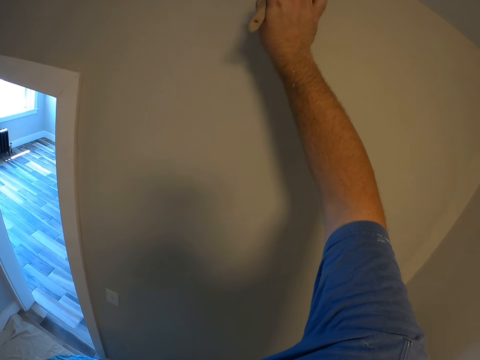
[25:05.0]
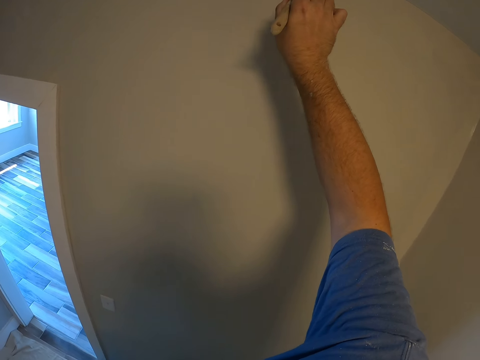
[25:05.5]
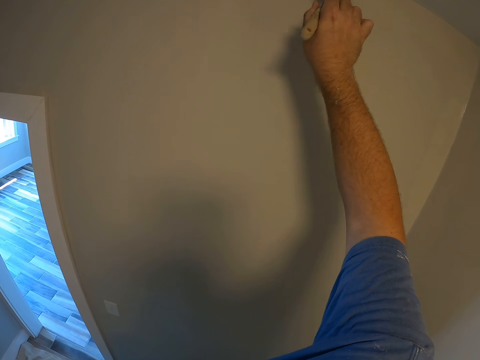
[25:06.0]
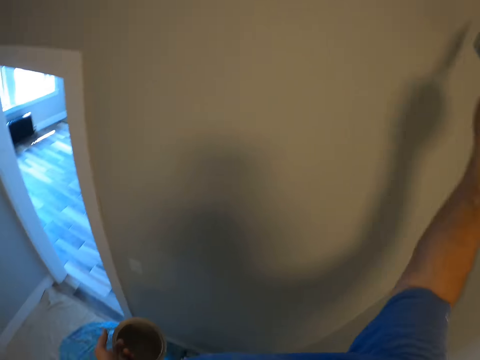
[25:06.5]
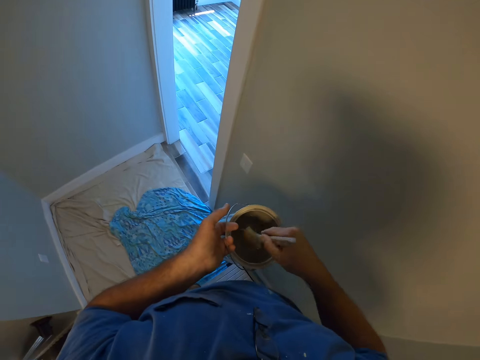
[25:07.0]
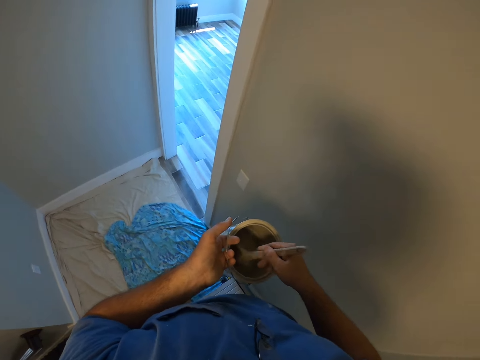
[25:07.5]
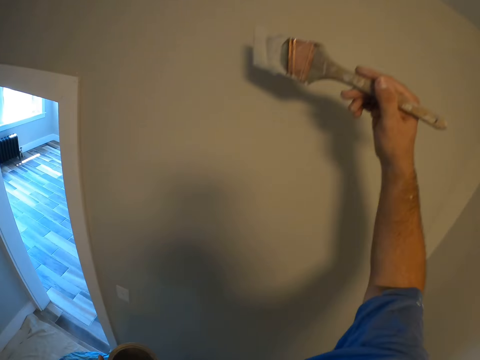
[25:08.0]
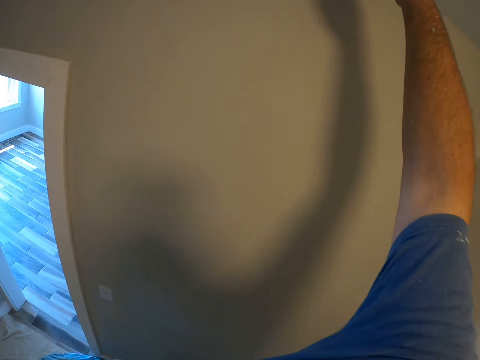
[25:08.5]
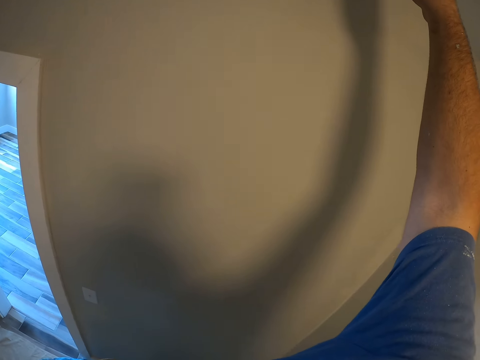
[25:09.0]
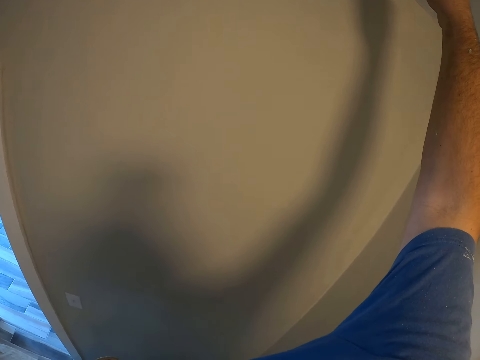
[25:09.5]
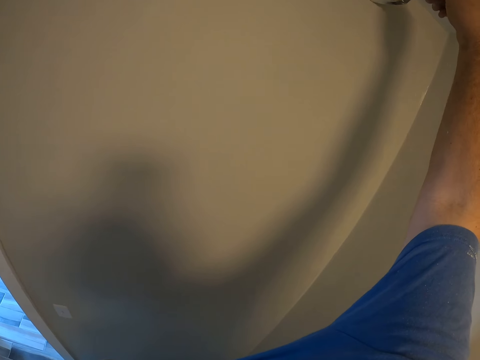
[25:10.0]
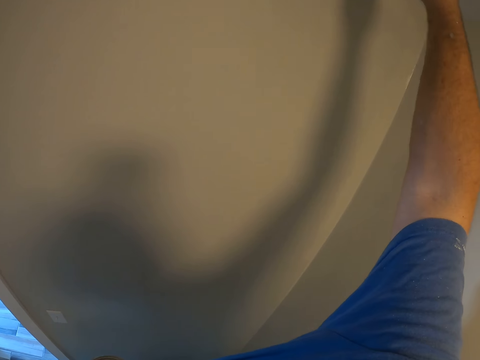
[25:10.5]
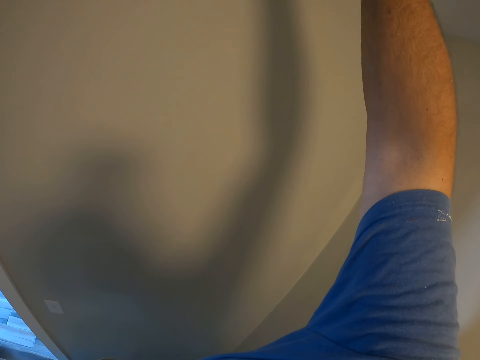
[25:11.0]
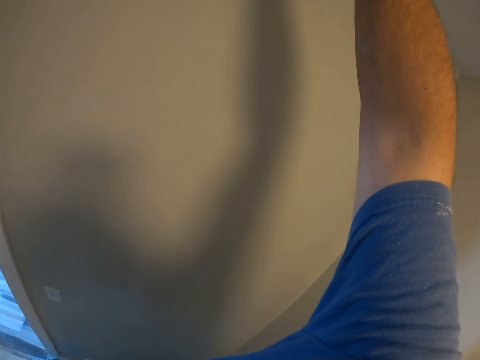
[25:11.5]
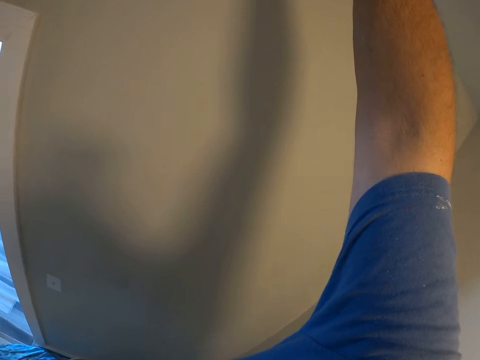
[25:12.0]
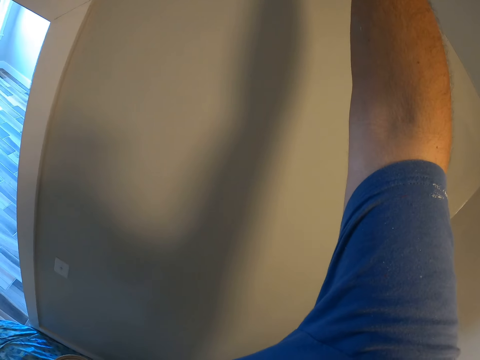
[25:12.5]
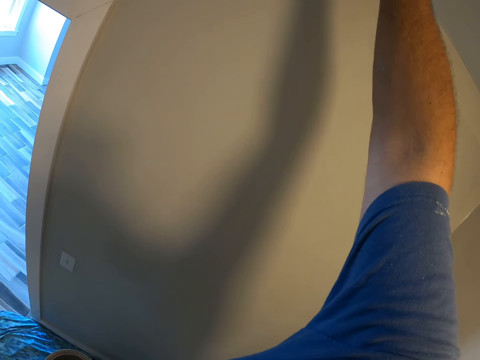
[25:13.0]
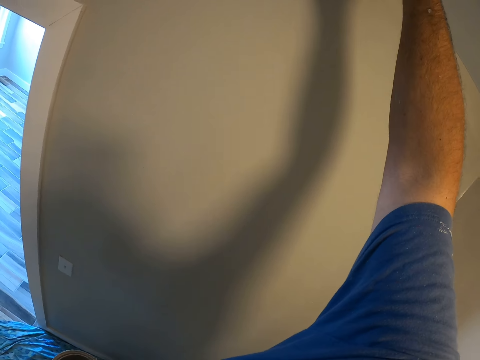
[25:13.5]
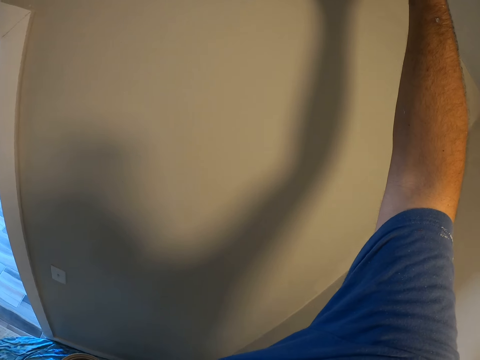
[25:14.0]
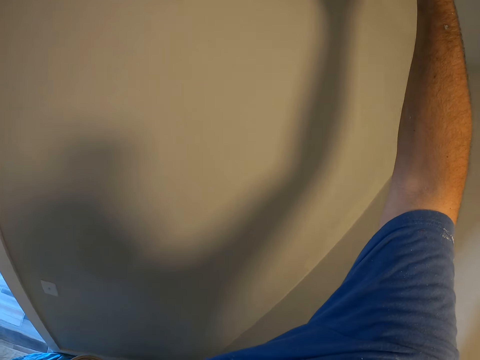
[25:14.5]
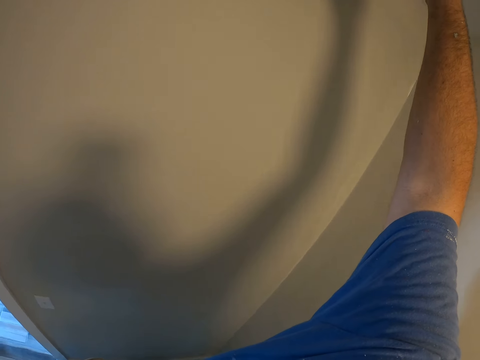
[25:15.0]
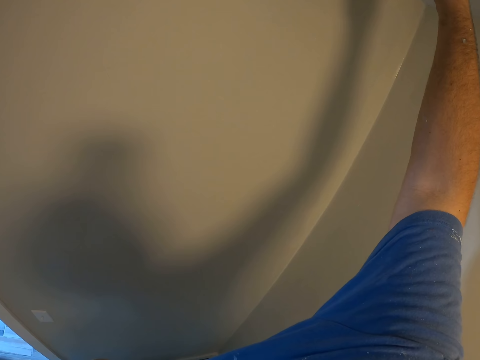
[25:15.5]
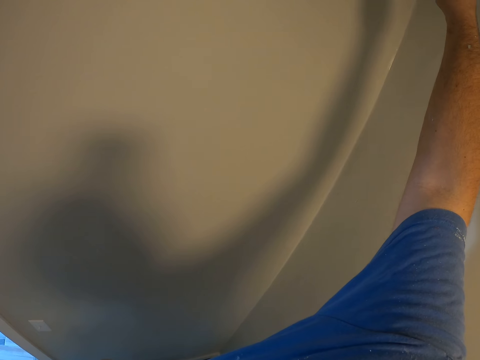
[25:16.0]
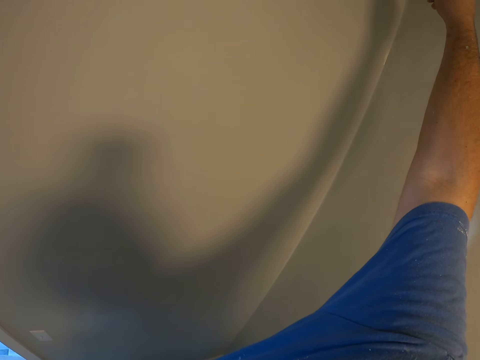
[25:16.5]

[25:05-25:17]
The camera wearer takes some paint from the paint can with the paint brush. They paint the wall with the paint brush.

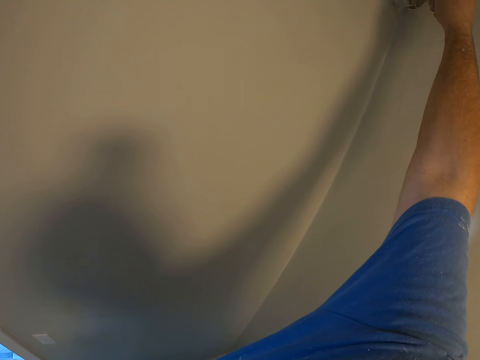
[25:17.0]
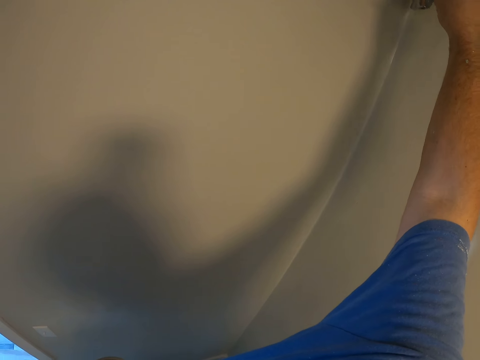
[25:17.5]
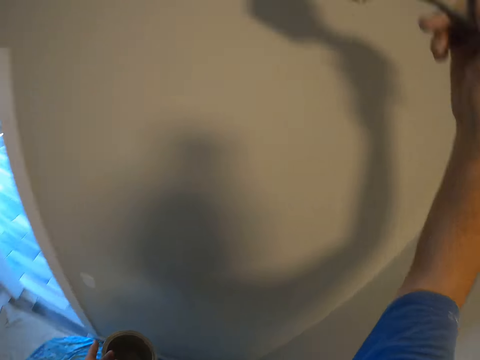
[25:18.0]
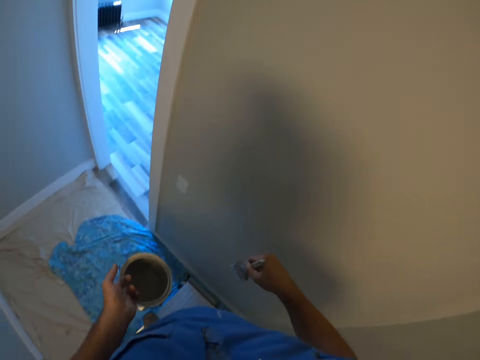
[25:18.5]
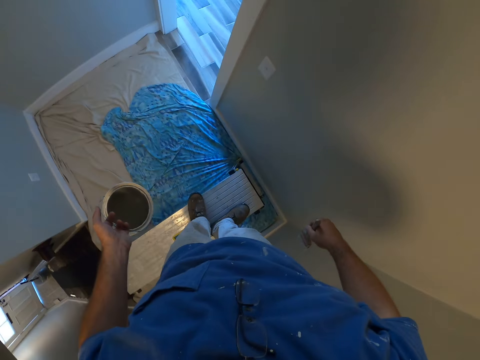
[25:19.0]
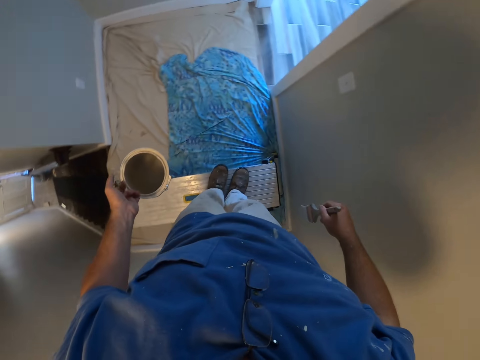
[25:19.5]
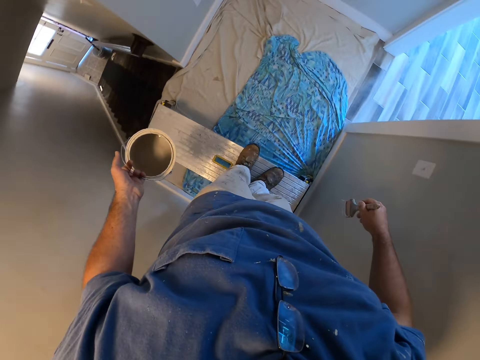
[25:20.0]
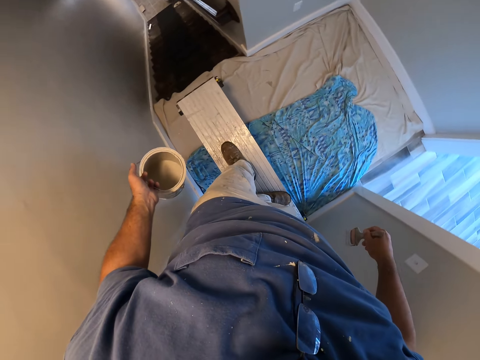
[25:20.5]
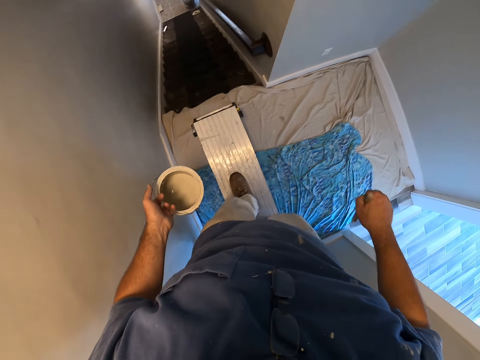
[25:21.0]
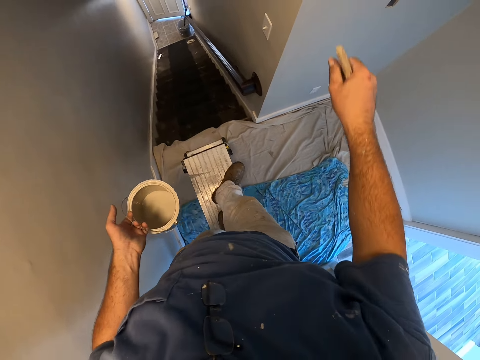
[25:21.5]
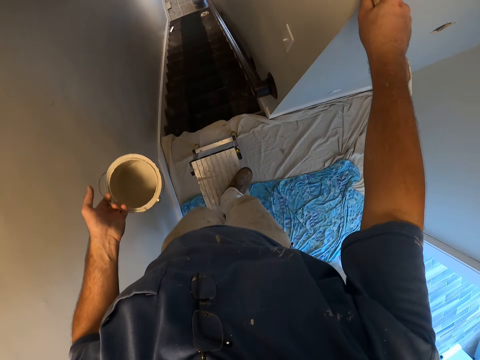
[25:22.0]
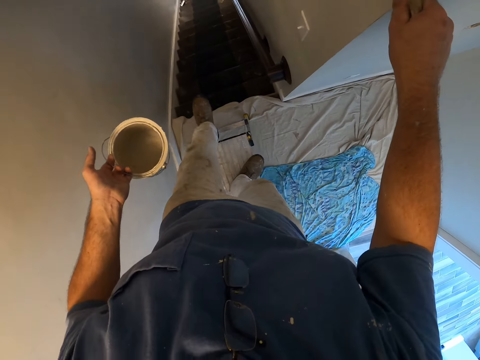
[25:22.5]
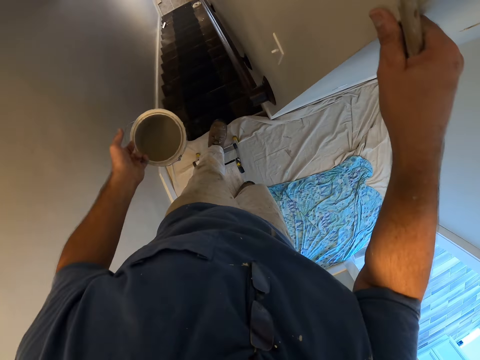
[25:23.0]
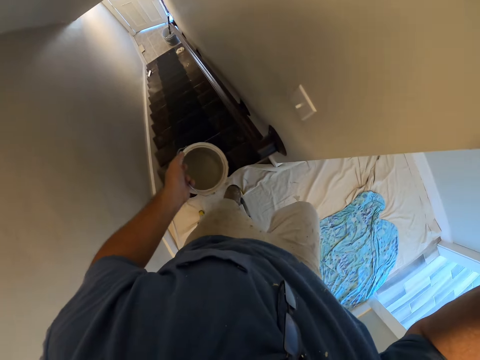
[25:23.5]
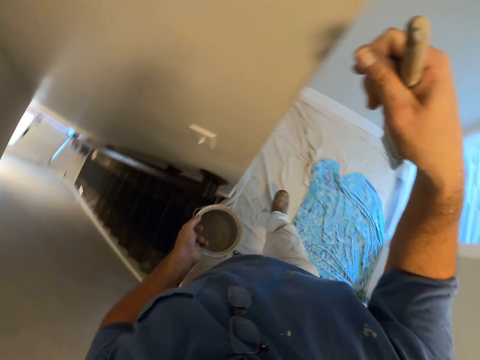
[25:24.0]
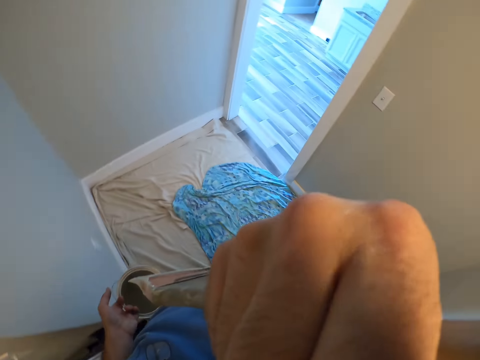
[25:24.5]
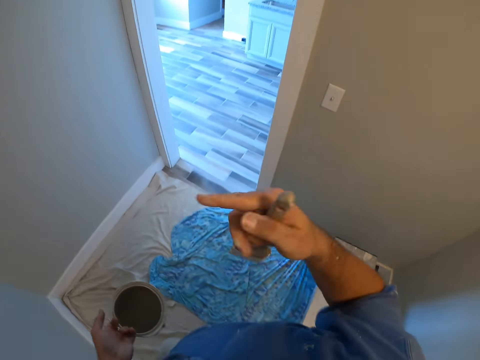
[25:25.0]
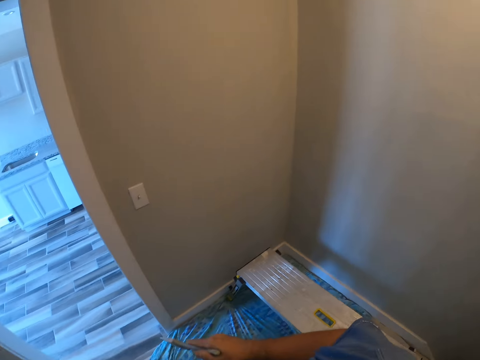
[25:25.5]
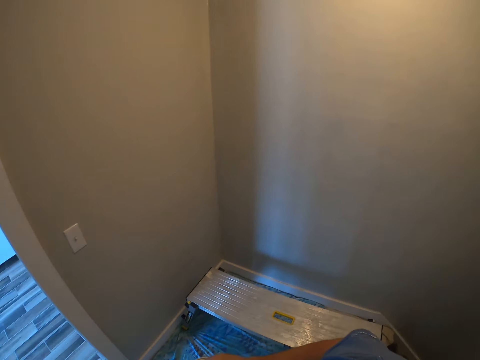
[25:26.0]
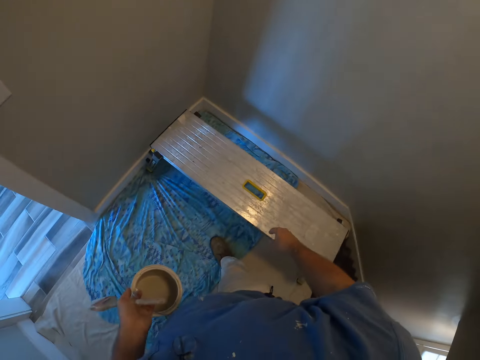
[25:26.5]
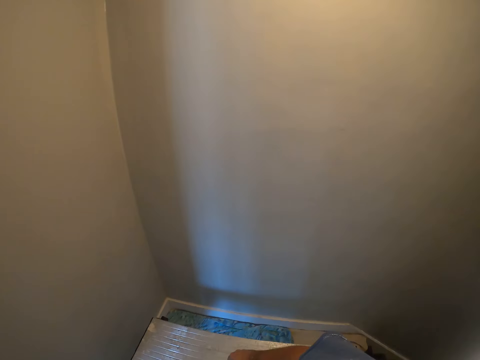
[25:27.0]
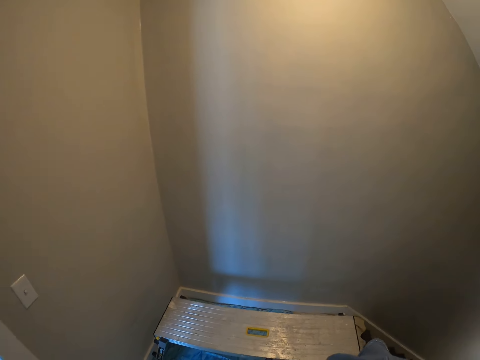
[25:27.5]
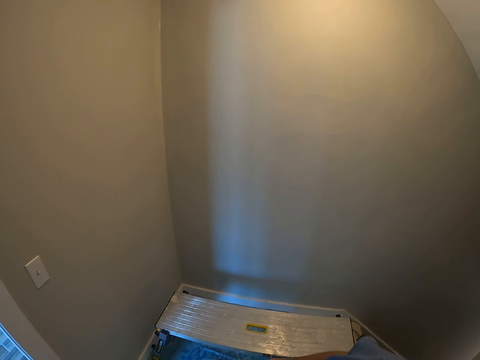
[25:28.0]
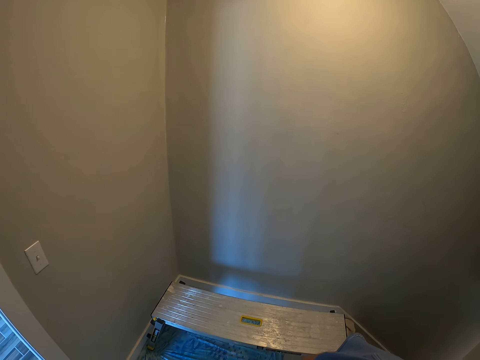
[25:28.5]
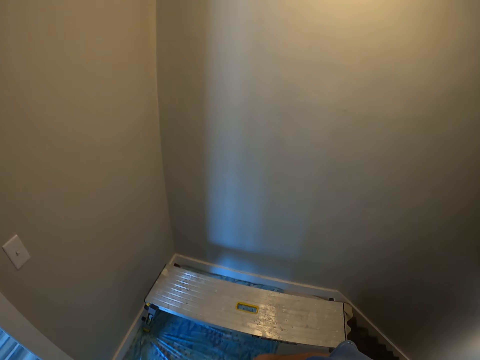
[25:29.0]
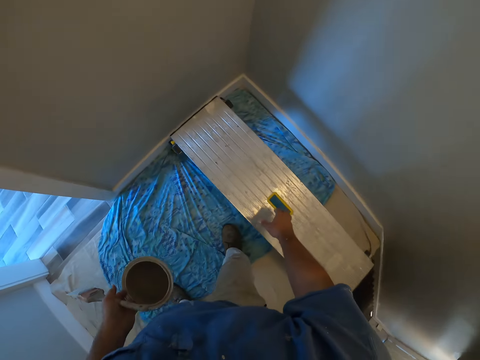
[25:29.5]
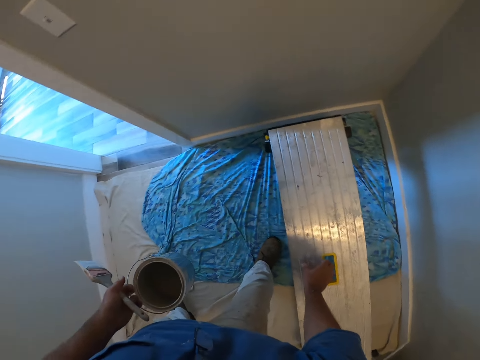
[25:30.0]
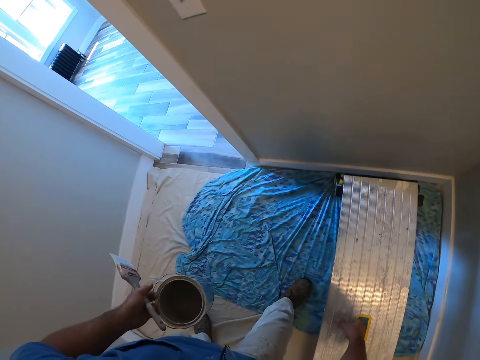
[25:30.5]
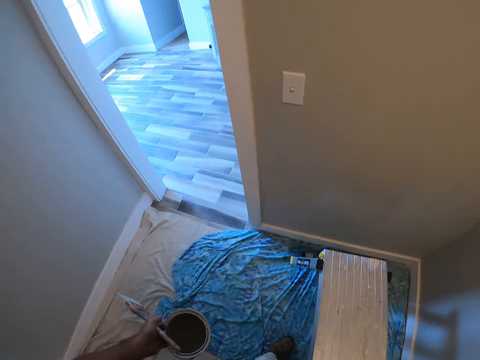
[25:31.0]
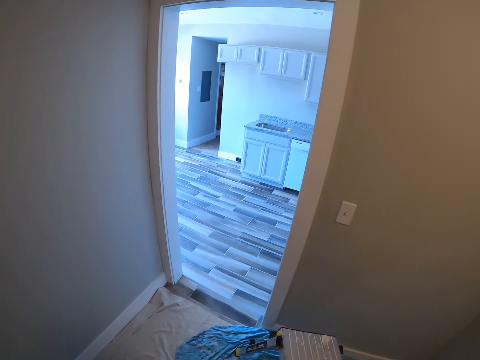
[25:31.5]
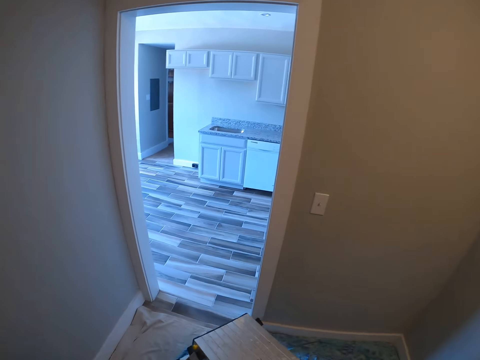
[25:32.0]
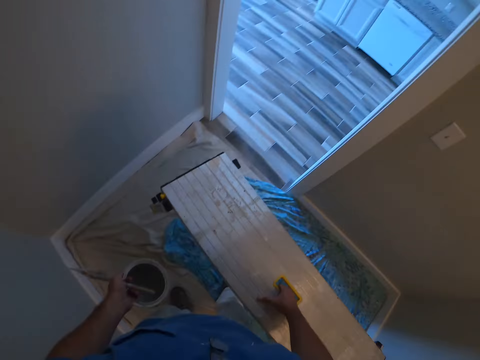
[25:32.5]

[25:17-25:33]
The camera wearer stops painting the wall. He holds the paint brush. He turns around on the metal bench. He walks in the room. He touches the wall with his right hand. He lifts his hand. He gets down from the metal bench. He carries the metal bench from the floor.
